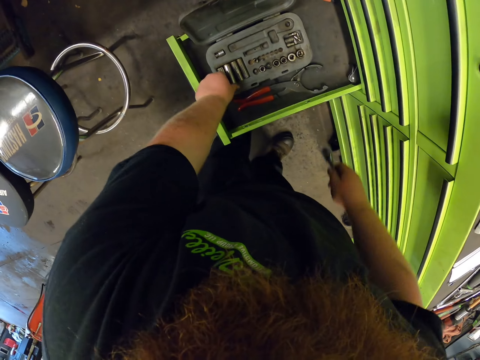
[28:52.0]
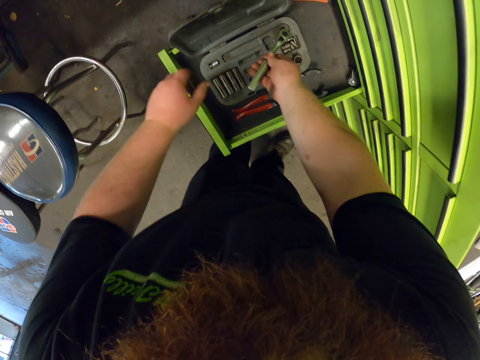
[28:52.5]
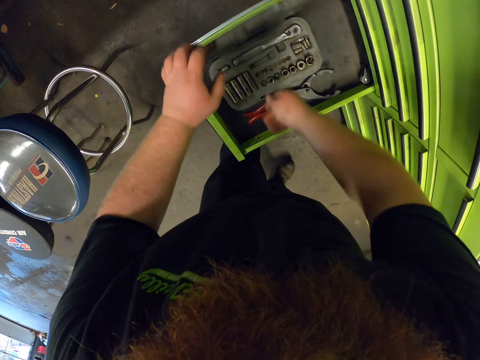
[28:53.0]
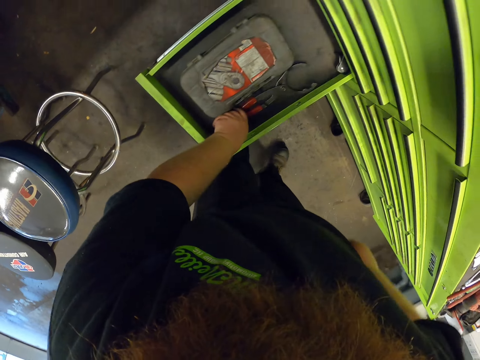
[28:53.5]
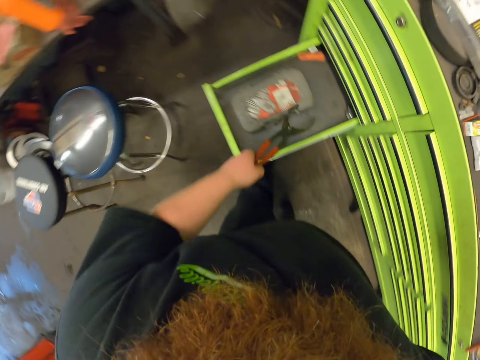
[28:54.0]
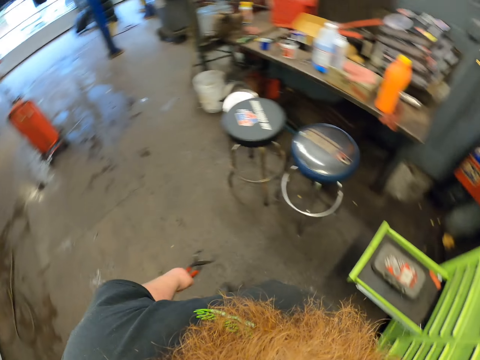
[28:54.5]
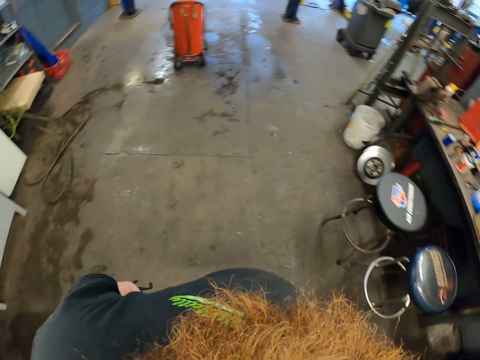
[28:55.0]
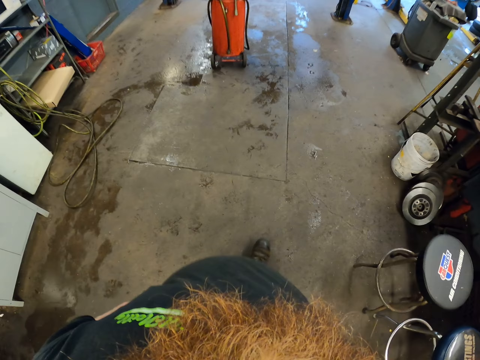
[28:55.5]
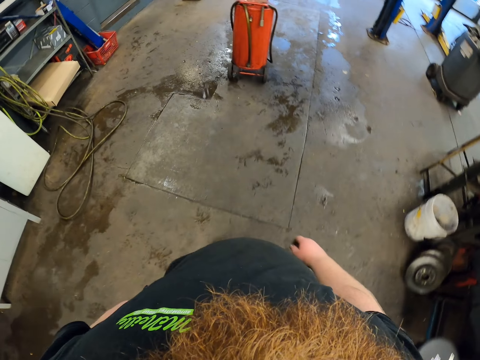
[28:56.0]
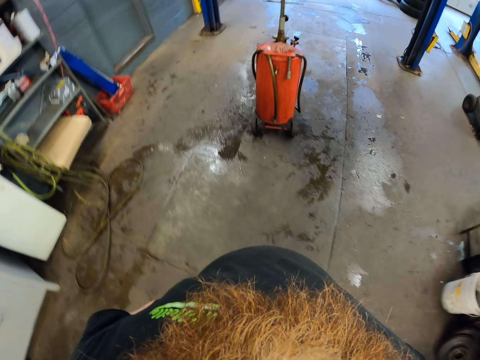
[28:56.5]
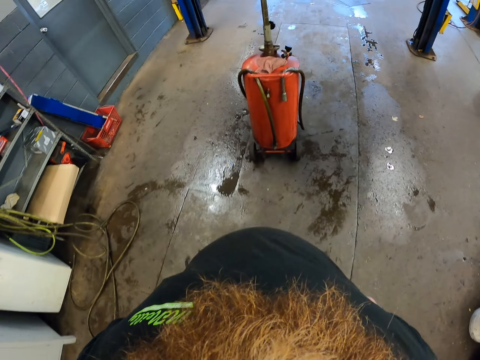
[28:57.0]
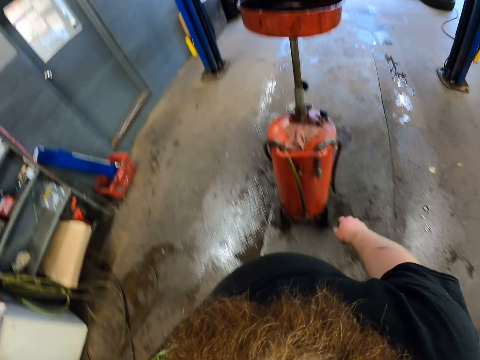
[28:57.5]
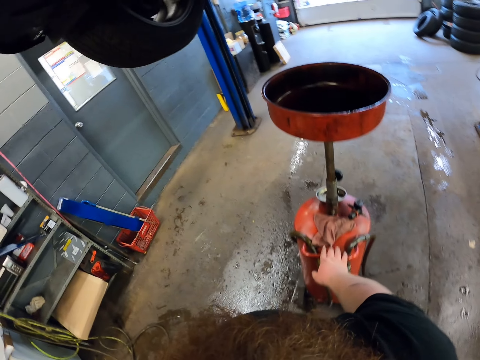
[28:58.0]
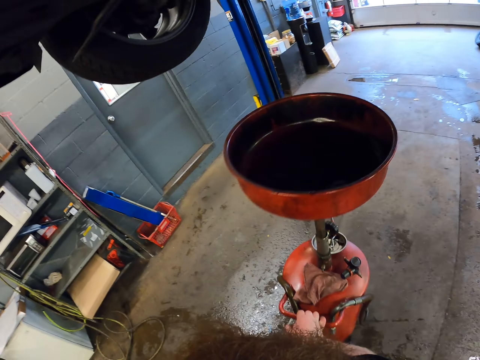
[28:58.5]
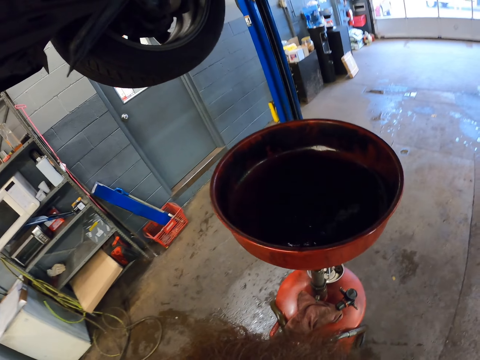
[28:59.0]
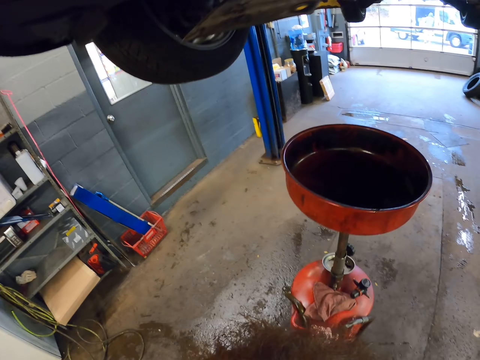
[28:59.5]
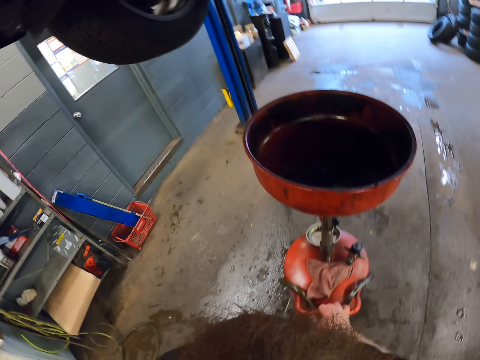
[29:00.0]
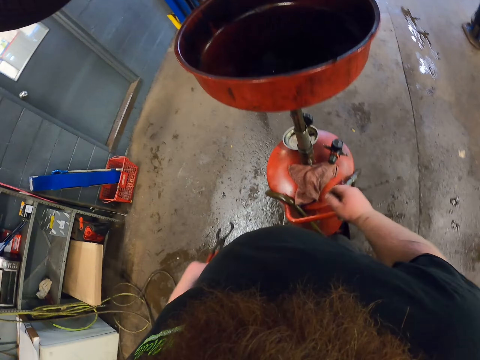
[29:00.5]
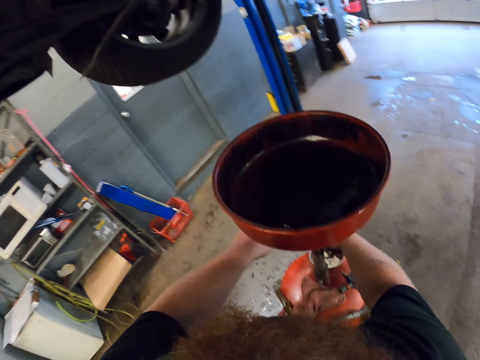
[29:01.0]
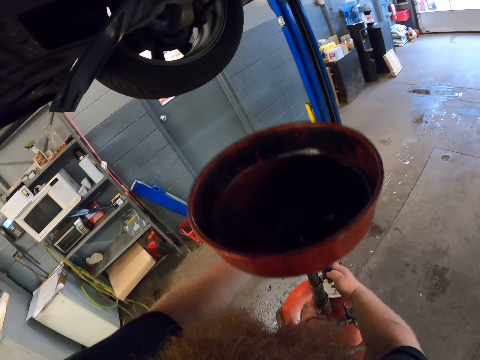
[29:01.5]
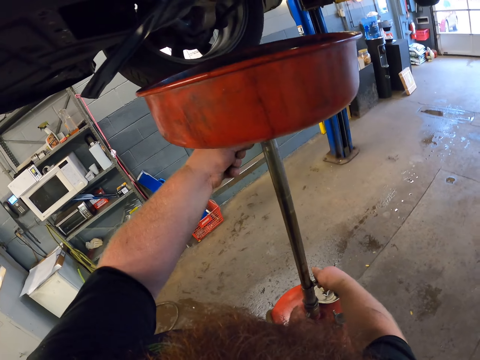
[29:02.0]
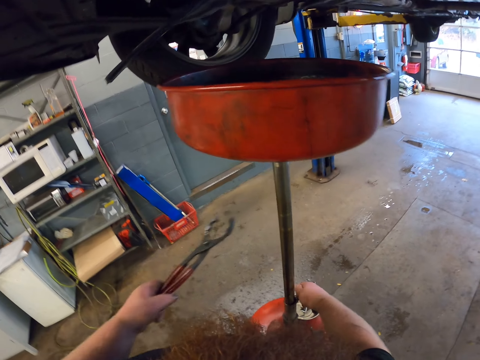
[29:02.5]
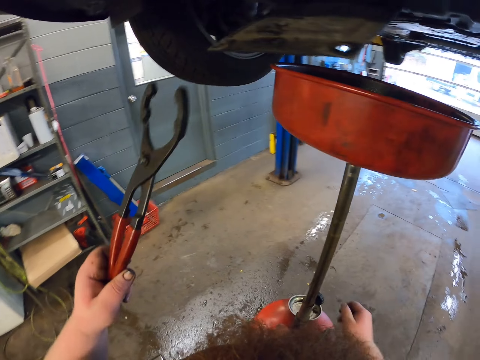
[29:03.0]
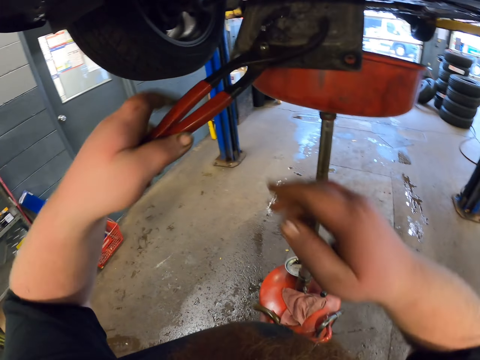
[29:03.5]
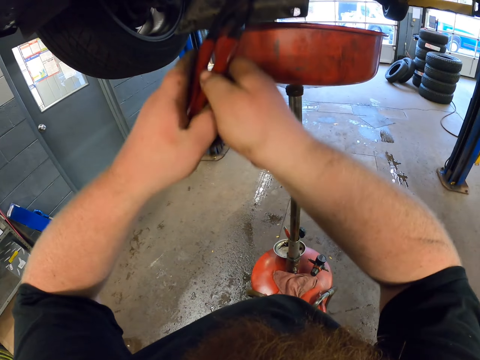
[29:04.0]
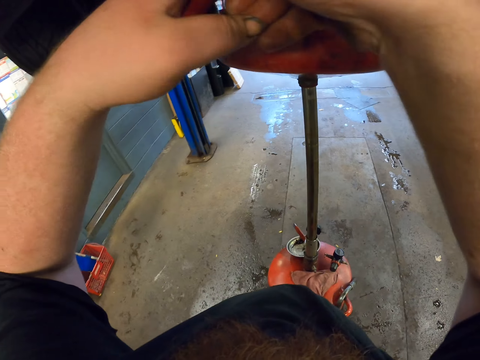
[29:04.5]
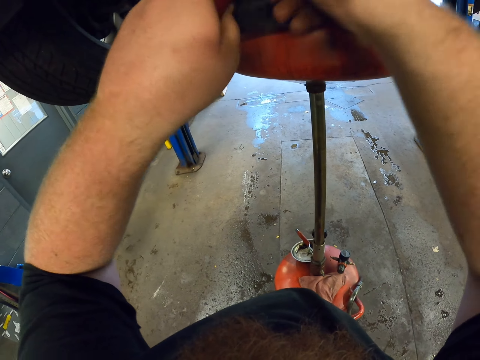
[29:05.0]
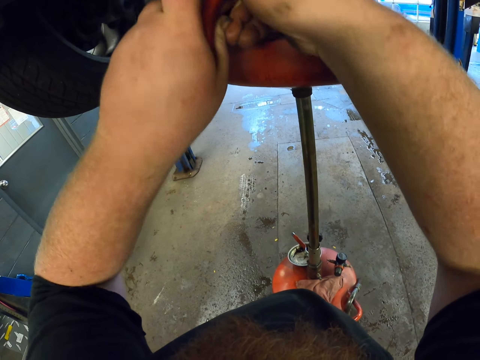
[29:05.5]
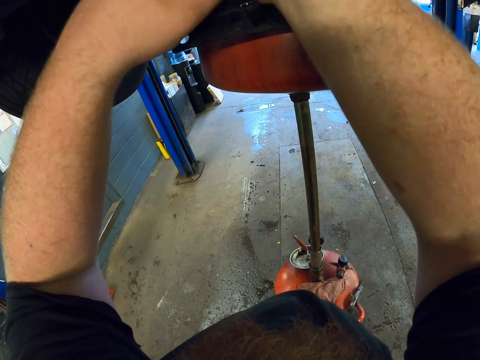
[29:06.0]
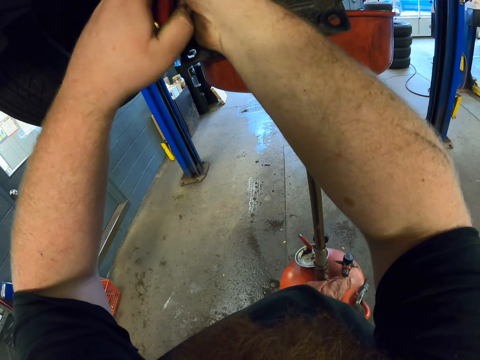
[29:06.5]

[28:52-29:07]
The camera wearer puts down the nut on the tool box. They put the ratchet in the tool box. They put down the spanner on the tool box. They close the tool box. They take the pliers. They pick up the spanner. They walk around the garage. They touch the oil drainer. They adjust the basin stand. They raise the oil pan. They lift up the hand. They cut the car spare part.

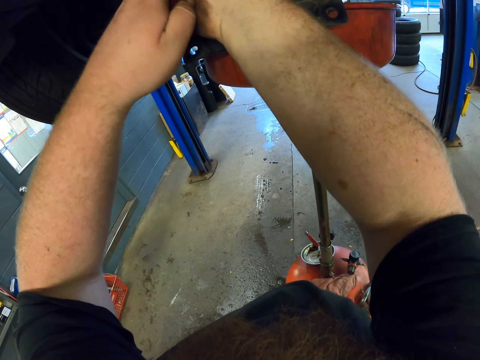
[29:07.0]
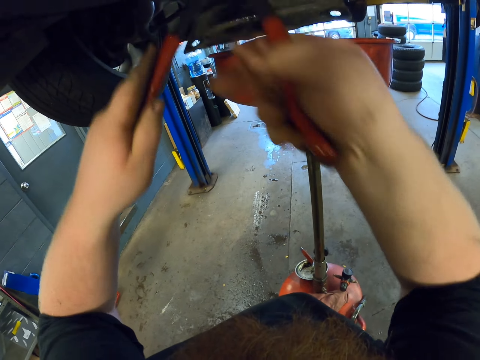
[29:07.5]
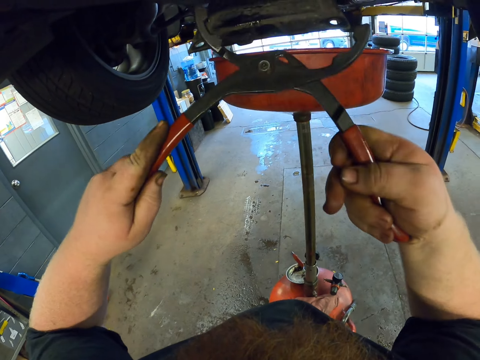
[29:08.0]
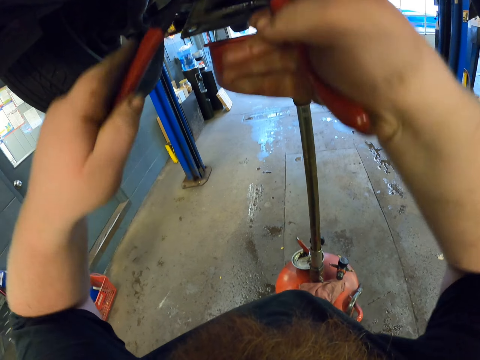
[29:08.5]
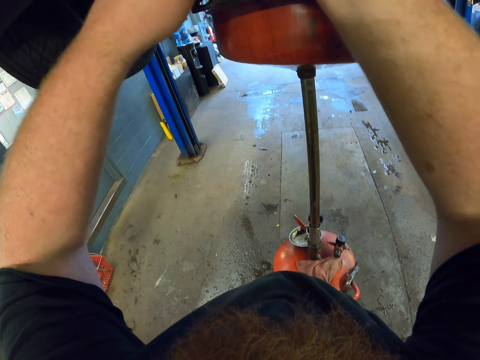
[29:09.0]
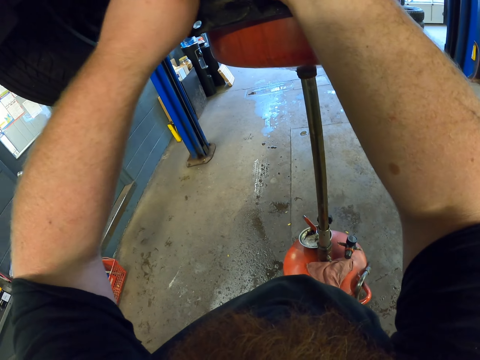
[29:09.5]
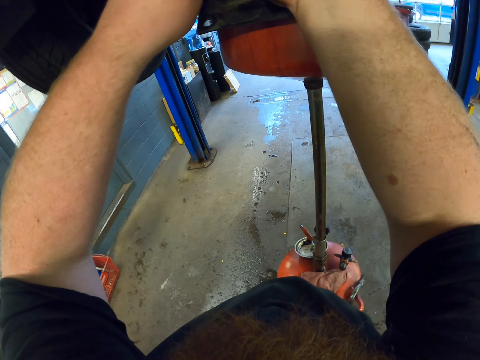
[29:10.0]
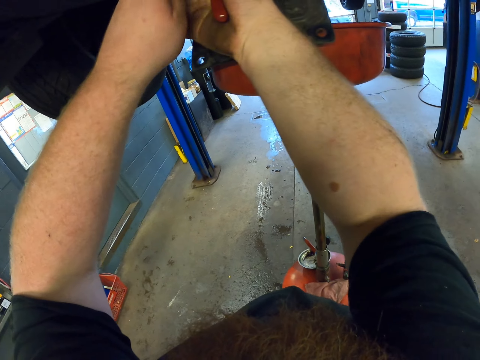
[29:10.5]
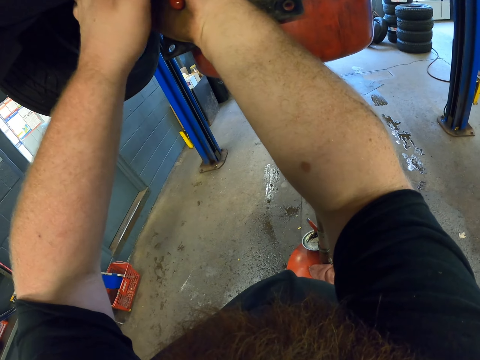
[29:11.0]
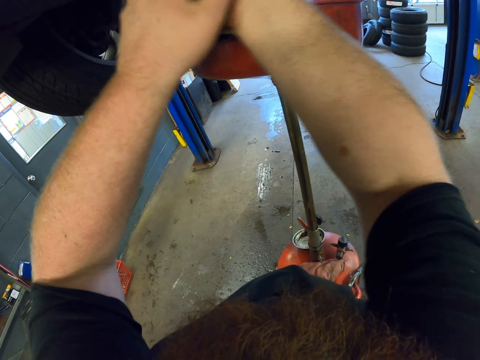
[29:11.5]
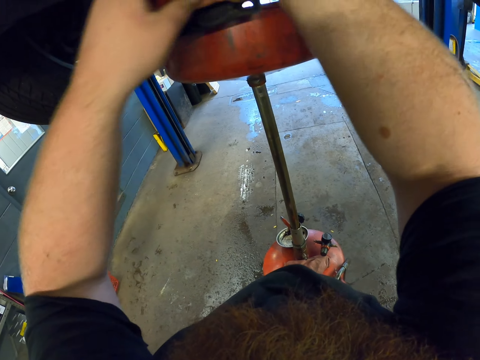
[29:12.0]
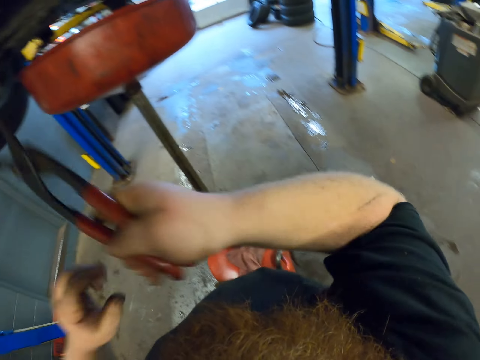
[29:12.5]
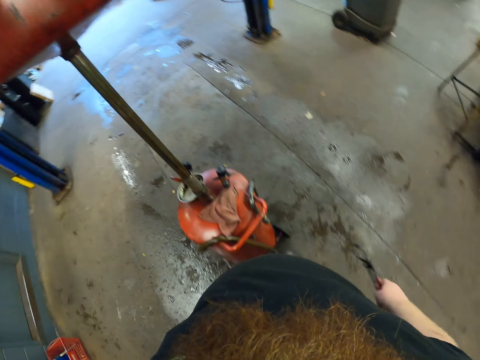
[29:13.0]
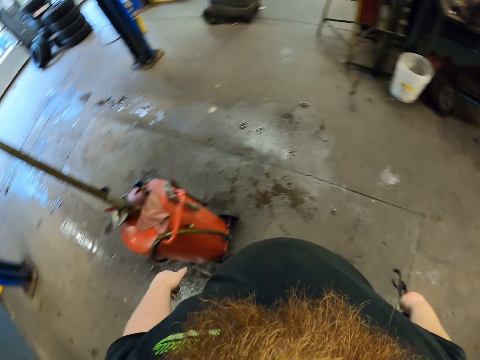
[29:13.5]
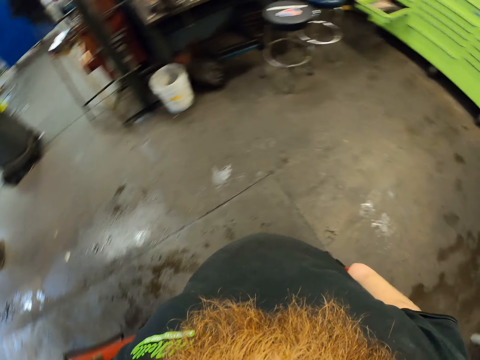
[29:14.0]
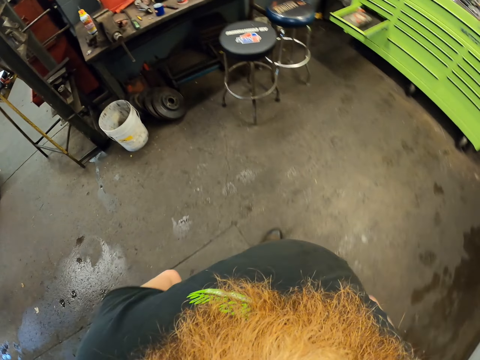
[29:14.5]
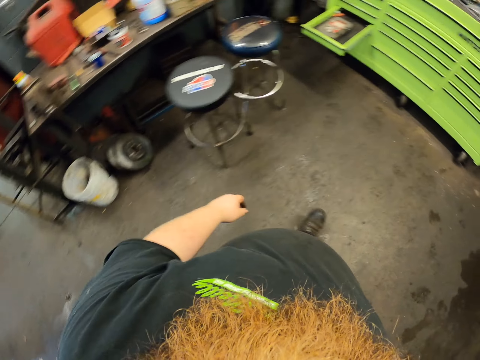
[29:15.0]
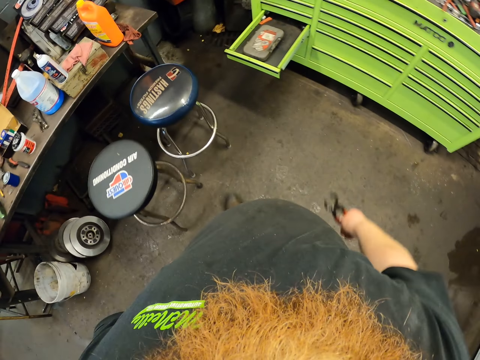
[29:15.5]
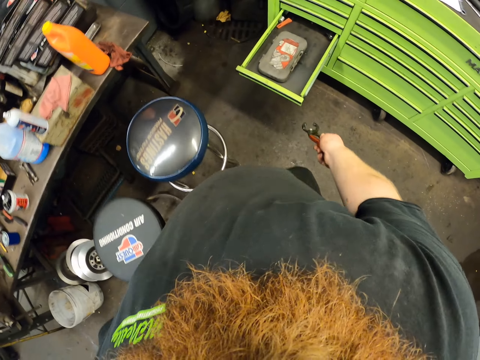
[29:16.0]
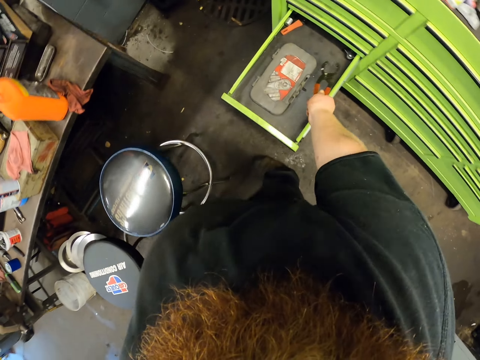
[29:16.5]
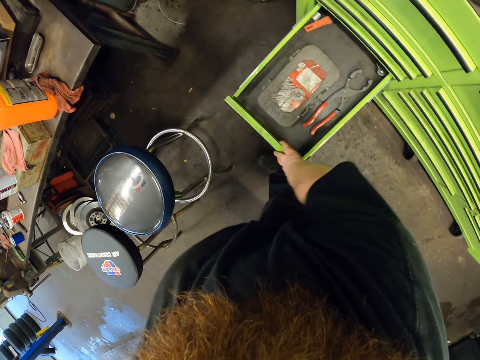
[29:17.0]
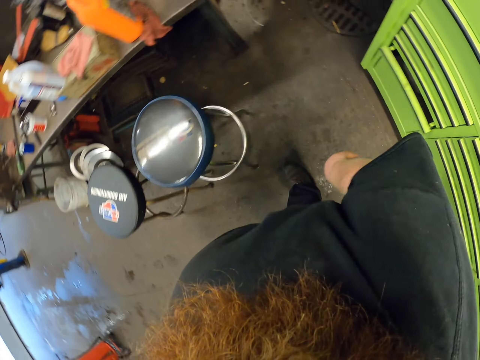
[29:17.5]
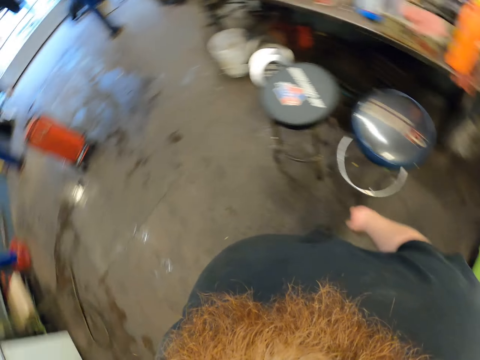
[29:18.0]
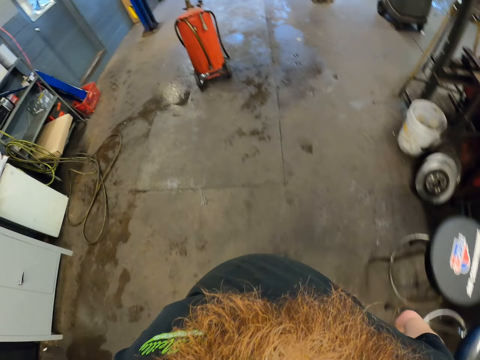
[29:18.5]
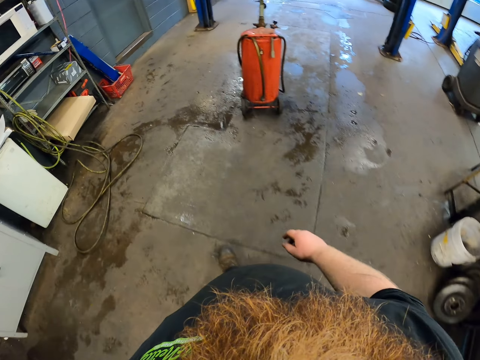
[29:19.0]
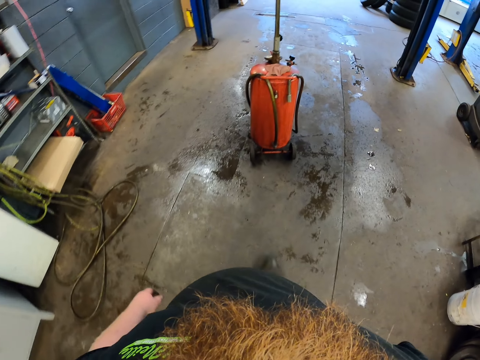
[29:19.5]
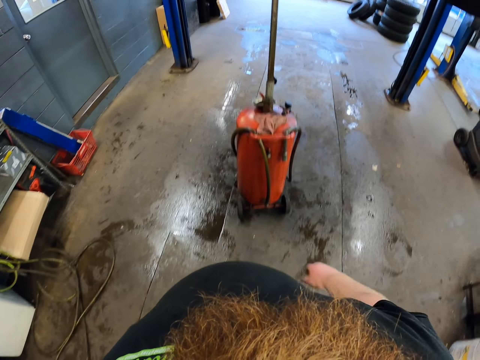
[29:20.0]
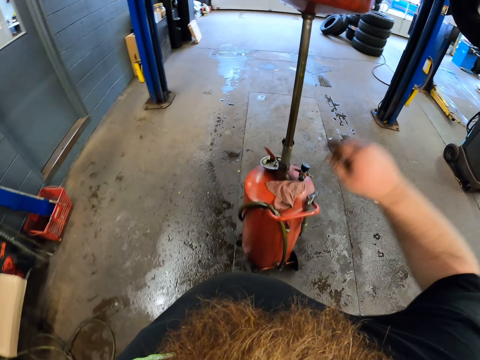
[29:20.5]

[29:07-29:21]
The camera wearer fixes something. They touch the pliers. They cut the car spare part. They put down the hand. They walk around the garage. They put down the pliers. They put the spanner in the drawer. They close the drawer. They walk around the garage.
